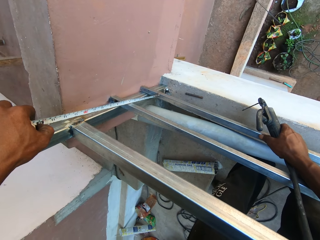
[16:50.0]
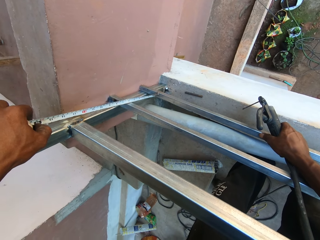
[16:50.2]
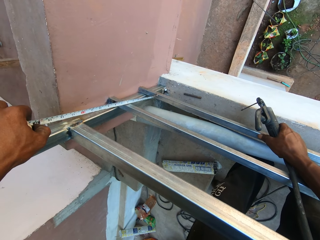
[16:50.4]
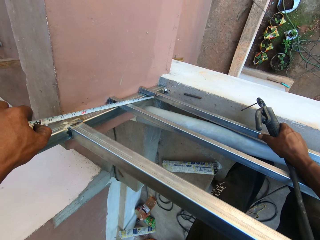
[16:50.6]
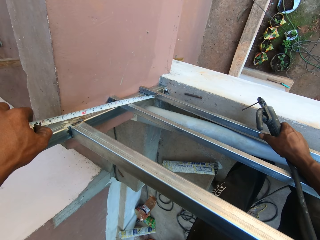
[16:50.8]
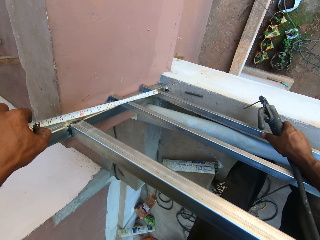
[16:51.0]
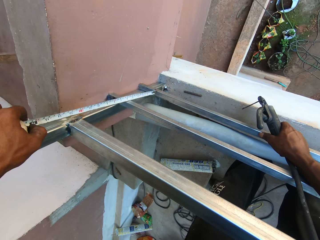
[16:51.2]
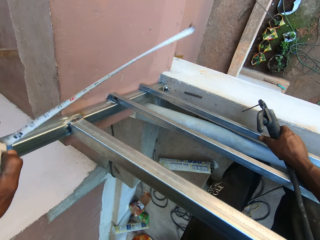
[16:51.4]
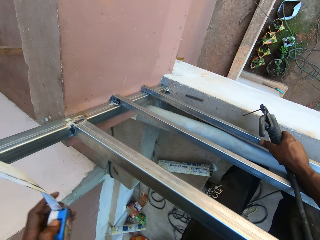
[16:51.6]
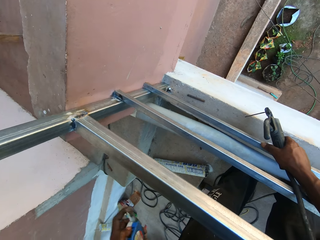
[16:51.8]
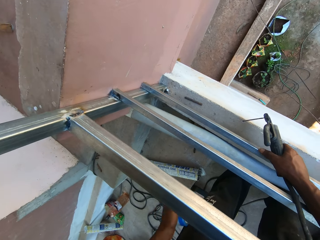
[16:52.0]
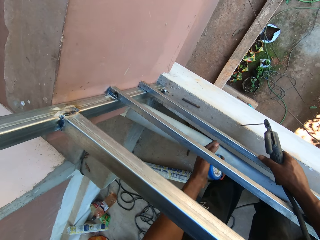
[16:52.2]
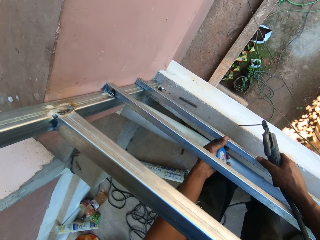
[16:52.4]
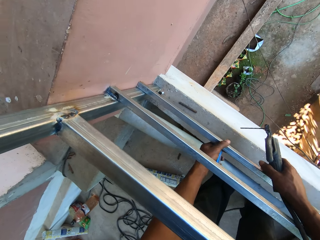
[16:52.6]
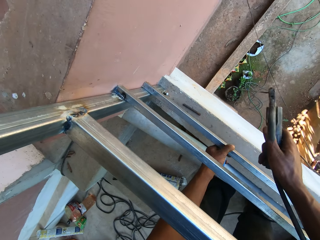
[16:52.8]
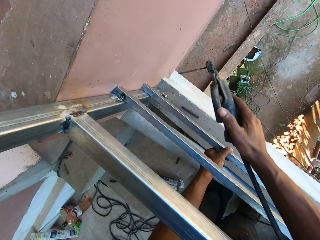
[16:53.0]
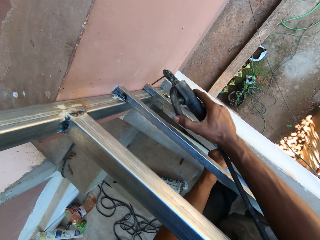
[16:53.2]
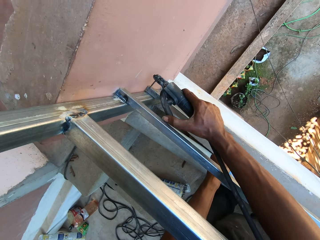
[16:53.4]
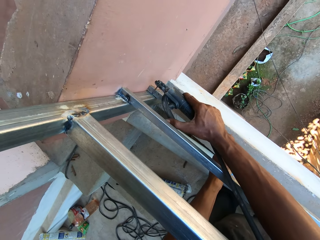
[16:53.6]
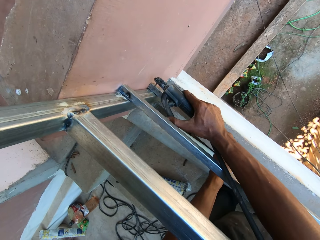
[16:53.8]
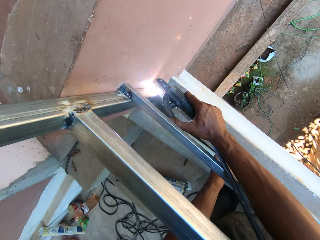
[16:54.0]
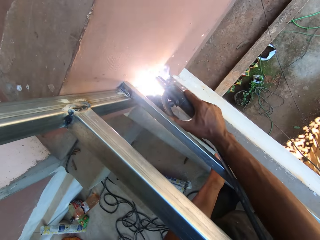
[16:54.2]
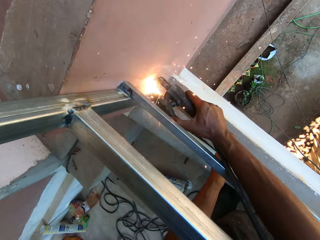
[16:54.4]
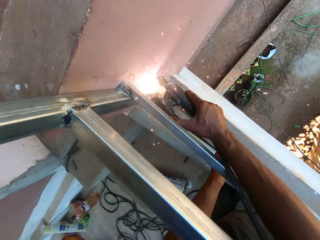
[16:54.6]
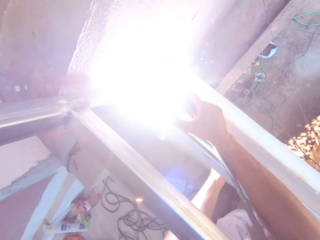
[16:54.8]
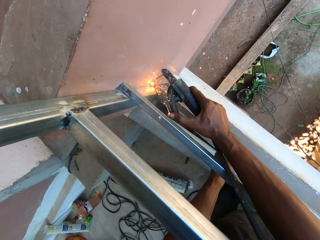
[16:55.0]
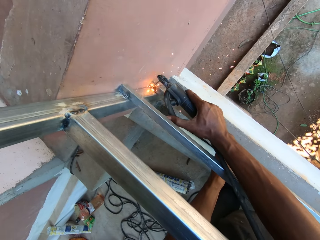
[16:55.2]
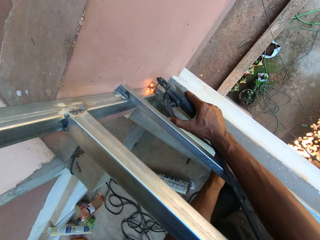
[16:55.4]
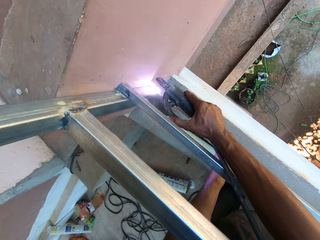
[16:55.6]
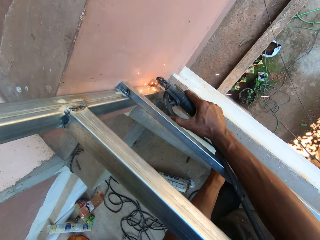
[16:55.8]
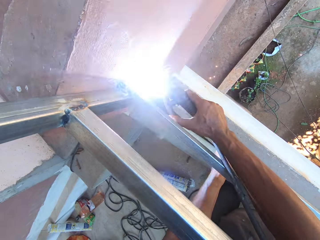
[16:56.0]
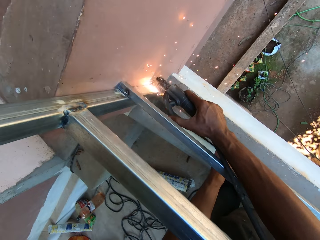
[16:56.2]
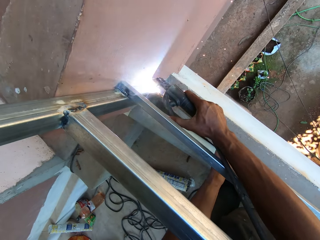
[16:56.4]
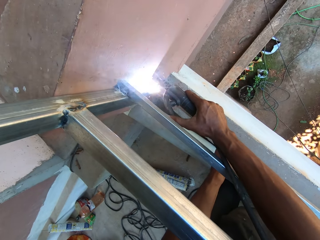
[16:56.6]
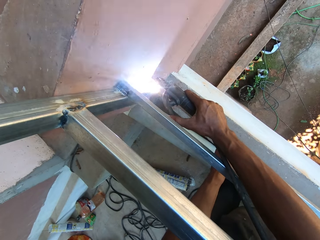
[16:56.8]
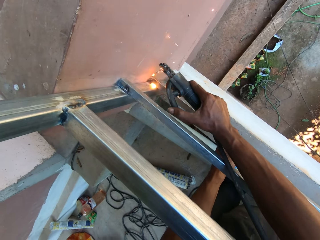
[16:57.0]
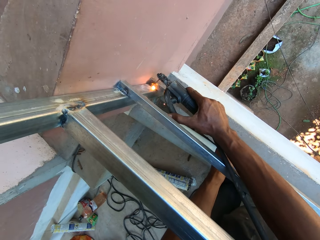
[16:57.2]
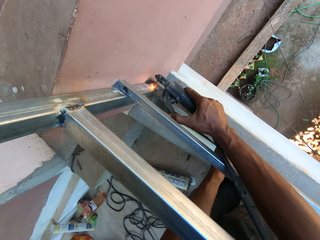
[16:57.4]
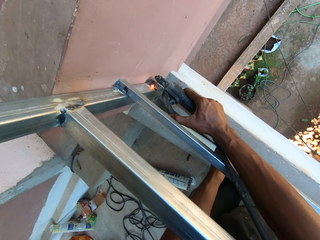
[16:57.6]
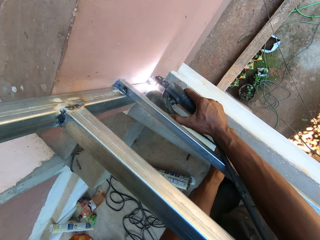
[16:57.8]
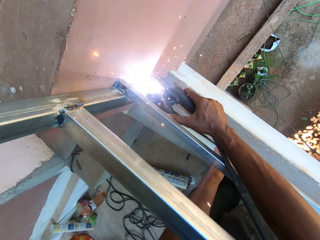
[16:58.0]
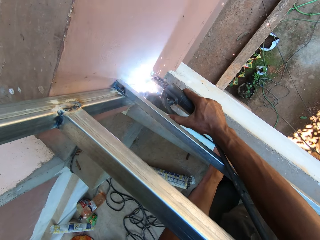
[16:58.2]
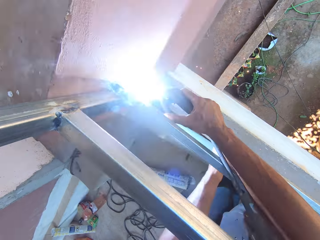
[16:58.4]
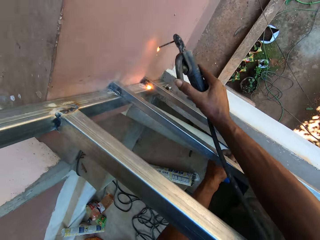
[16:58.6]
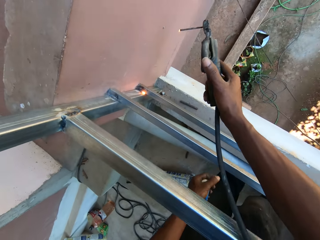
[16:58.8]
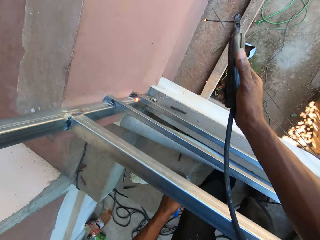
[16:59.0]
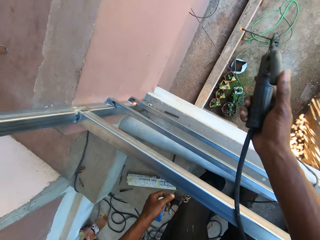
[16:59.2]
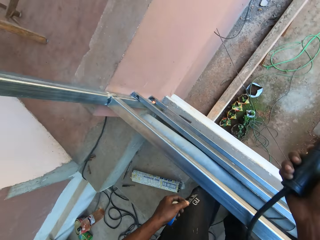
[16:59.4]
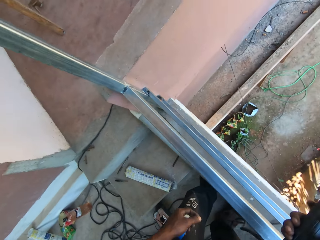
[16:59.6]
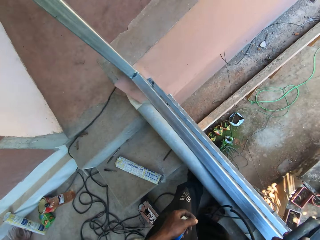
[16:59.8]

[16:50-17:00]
The camera wearer holds the iron rod with his left hand. He welds the iron rod to the railings with the soldering iron in his right hand.

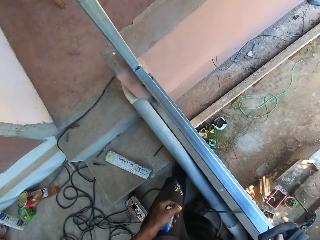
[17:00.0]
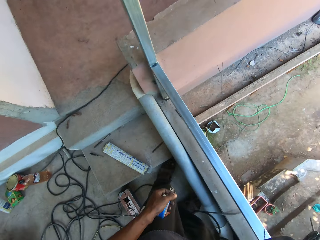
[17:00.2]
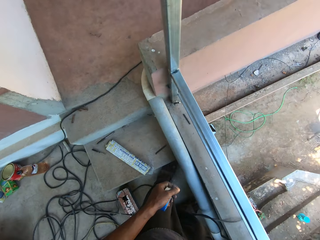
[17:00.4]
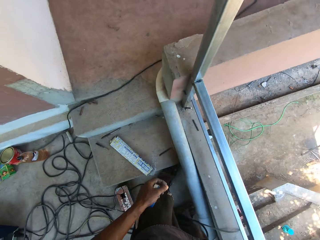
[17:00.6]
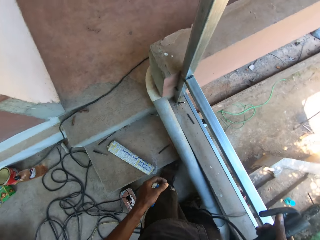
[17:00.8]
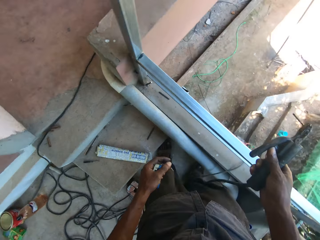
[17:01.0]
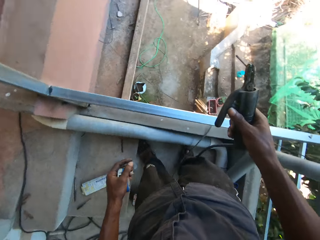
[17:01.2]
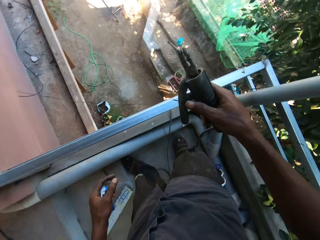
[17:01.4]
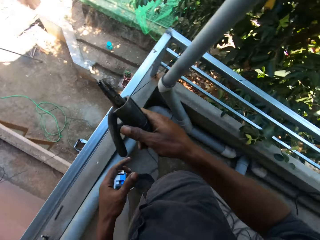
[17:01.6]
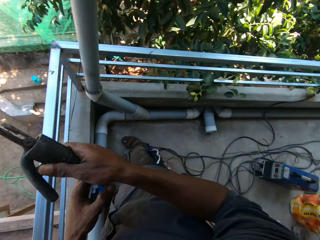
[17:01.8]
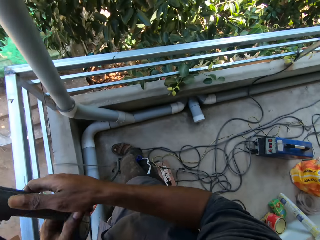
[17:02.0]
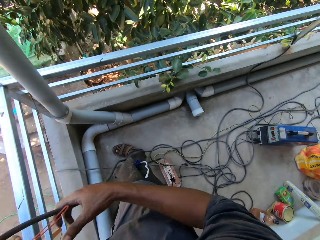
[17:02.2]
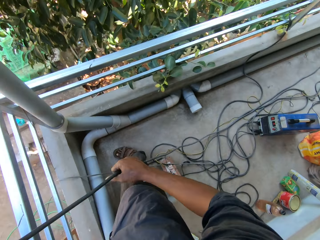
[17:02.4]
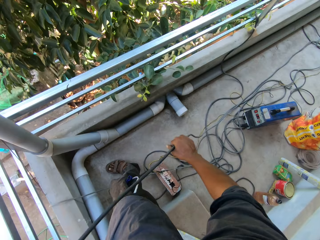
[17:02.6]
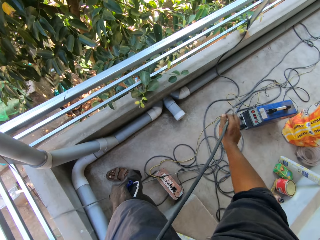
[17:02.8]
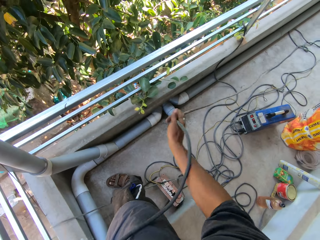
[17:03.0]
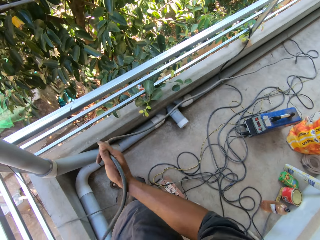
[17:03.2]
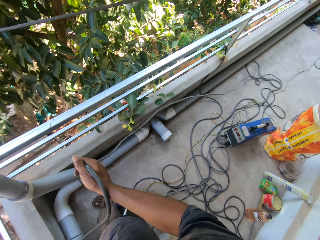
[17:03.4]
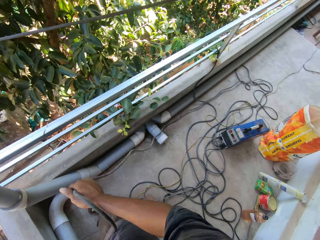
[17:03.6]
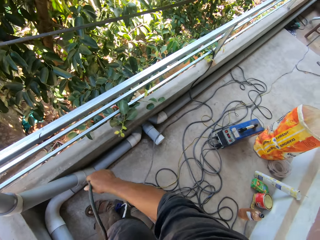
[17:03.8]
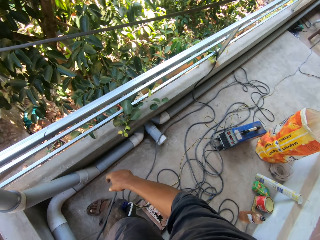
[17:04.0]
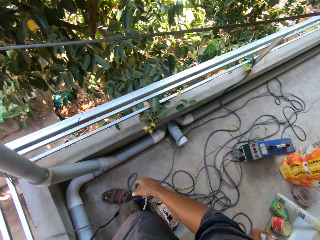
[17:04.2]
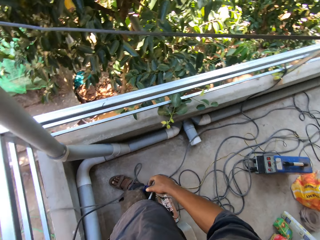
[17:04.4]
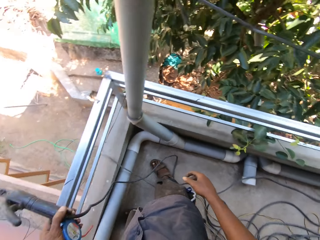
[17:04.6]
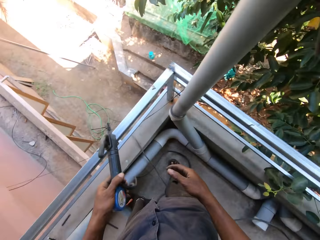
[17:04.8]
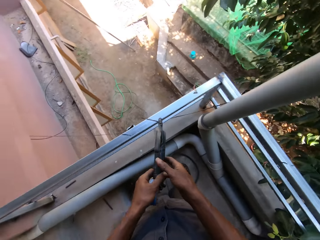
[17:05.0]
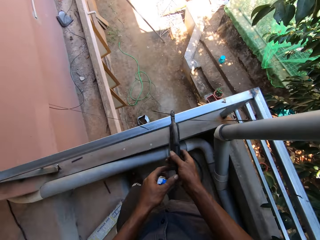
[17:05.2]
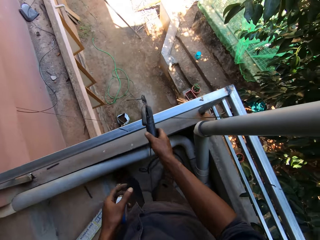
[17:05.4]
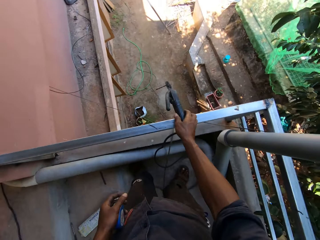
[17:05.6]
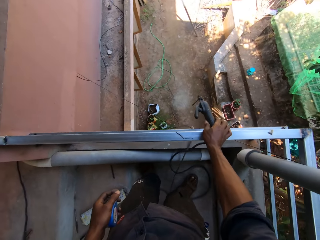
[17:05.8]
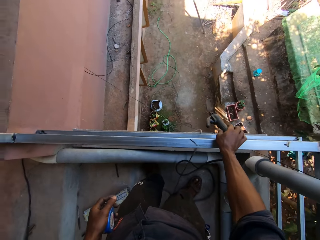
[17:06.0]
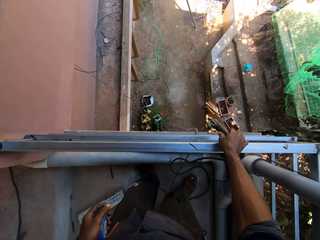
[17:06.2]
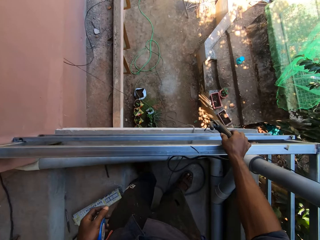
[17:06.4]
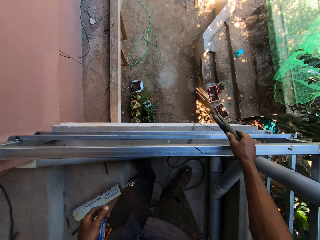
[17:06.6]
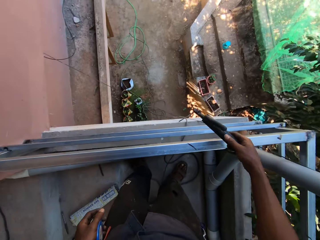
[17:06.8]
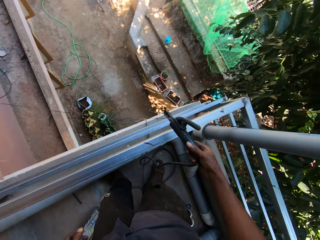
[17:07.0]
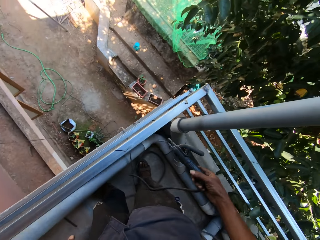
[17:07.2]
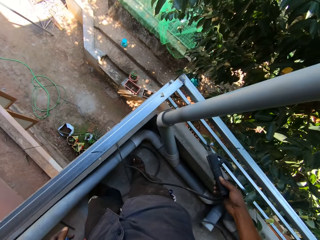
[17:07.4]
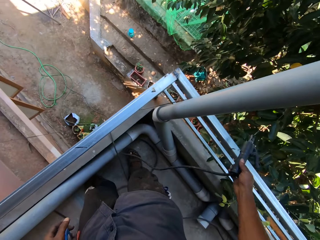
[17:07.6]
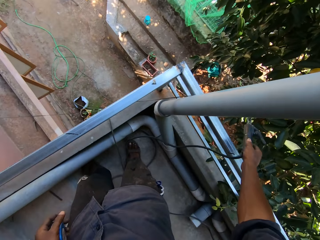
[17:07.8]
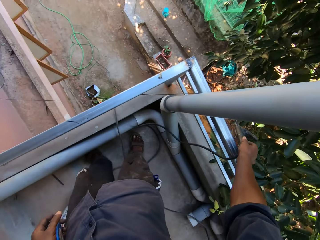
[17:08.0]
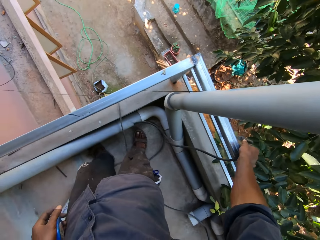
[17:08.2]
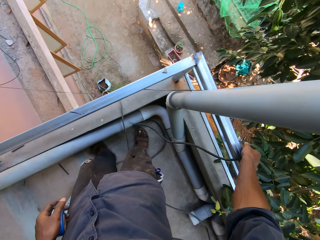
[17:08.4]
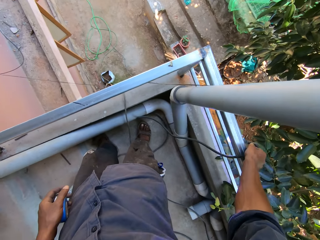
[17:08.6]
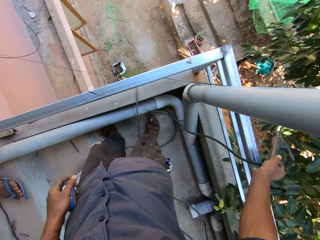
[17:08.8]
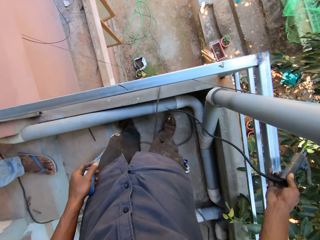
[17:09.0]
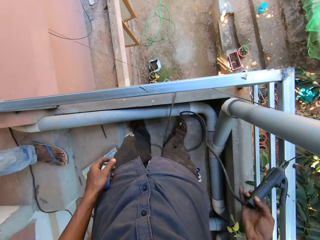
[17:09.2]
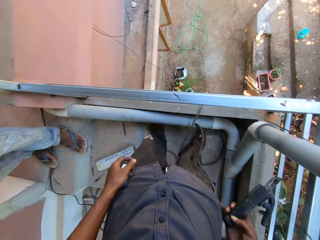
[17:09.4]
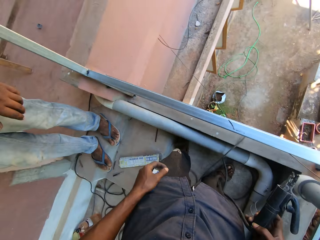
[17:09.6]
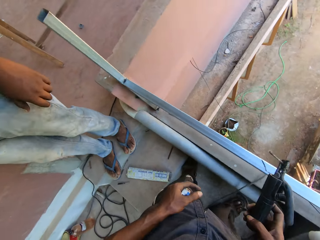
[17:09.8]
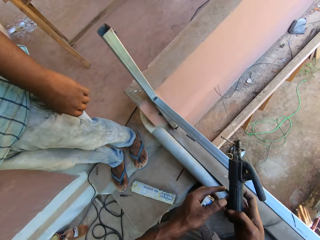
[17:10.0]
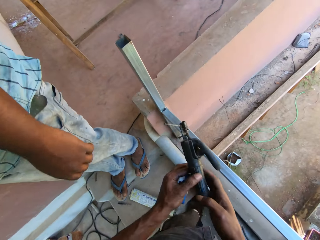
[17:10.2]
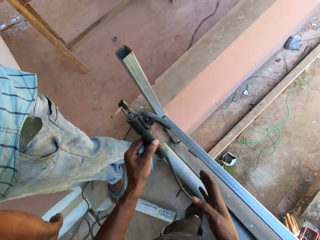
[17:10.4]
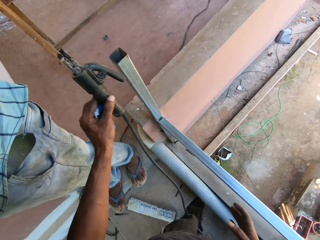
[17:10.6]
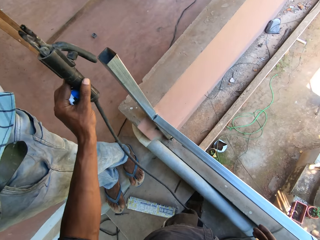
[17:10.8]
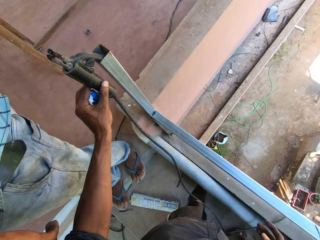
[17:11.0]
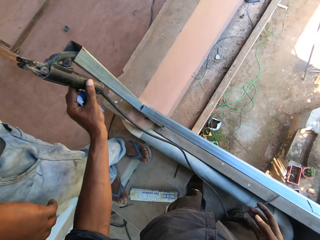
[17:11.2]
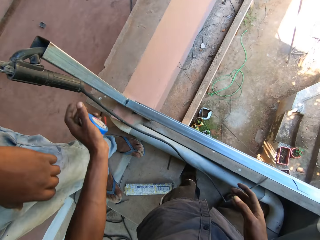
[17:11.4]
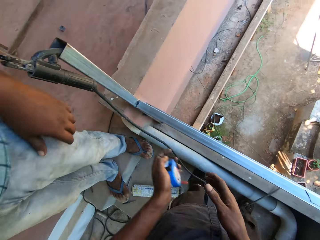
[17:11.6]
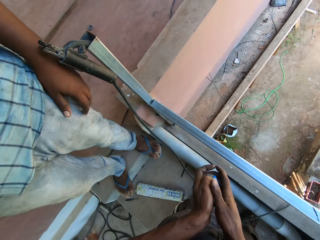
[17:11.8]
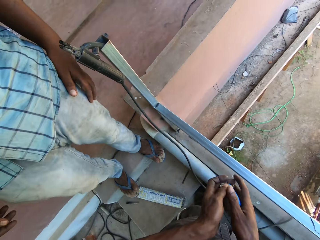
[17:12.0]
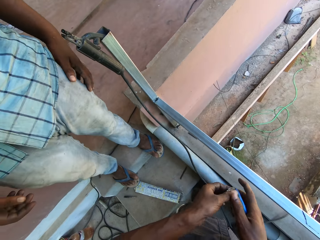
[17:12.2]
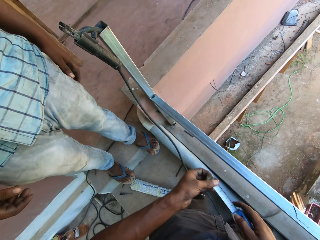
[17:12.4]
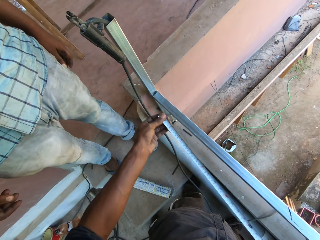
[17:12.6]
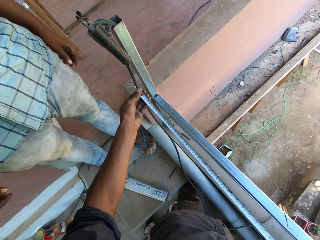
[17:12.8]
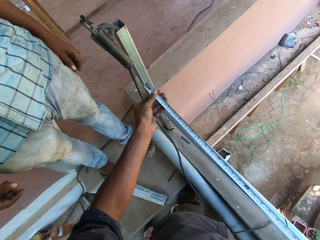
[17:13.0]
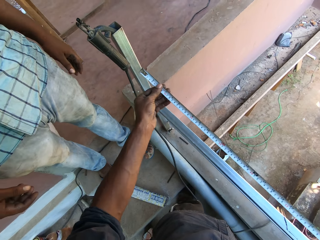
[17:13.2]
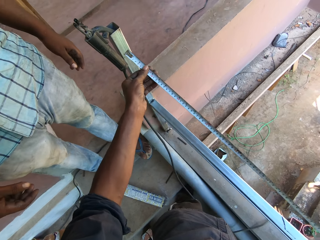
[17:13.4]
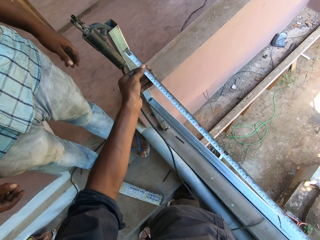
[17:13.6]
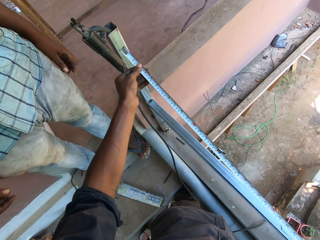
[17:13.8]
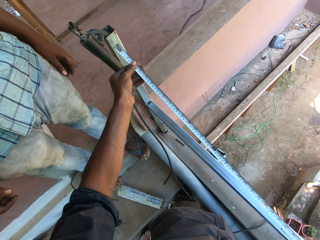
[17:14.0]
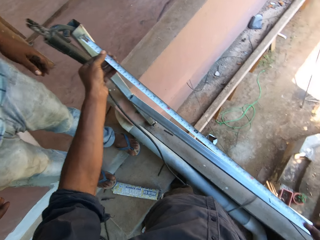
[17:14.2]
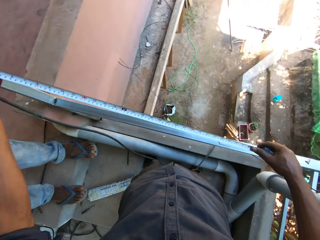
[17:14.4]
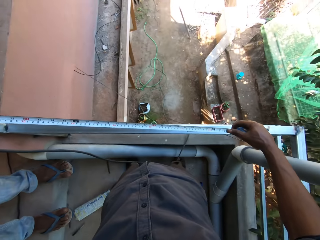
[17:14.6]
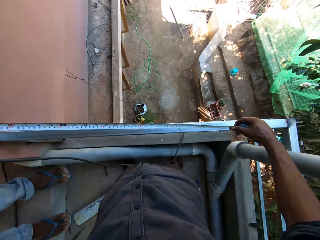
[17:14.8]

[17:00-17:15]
The camera wearer looks around. He holds the soldering iron with both hands. He pulls the cable. He holds the soldering iron with his right hand. He touches the railings with the soldering iron in his right hand. He does it again. He holds the soldering iron with both hands. He holds the soldering iron with his left hand. He hooks a steel welding in the steel. He drops the soldering iron on the railings with his left hand. He holds the measuring tape with both hands. He opens the measuring tape with his left hand. He measures the steel.
